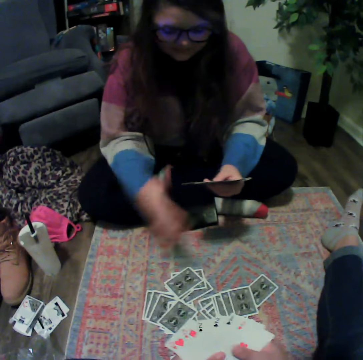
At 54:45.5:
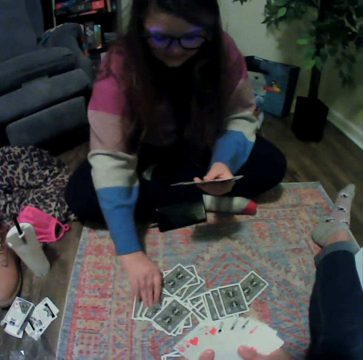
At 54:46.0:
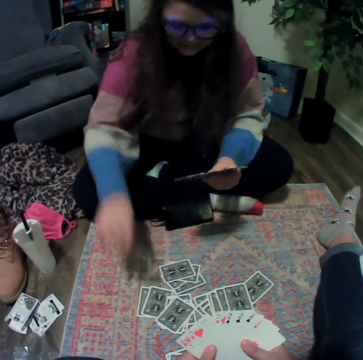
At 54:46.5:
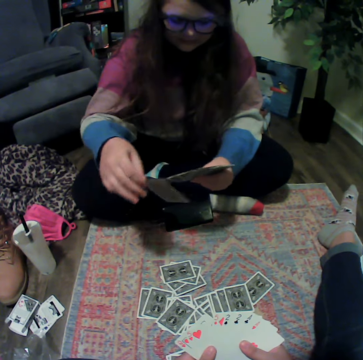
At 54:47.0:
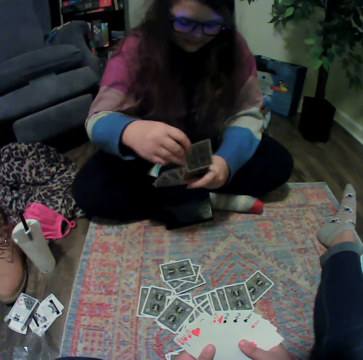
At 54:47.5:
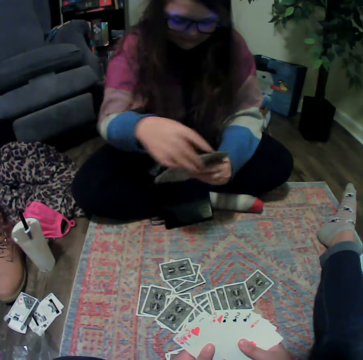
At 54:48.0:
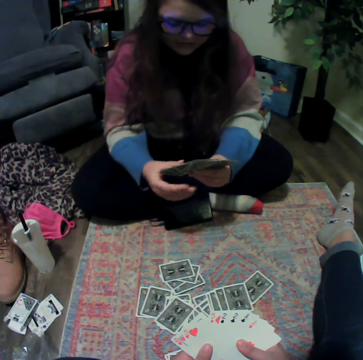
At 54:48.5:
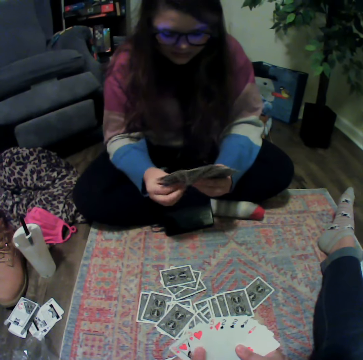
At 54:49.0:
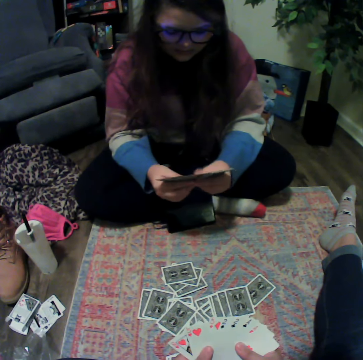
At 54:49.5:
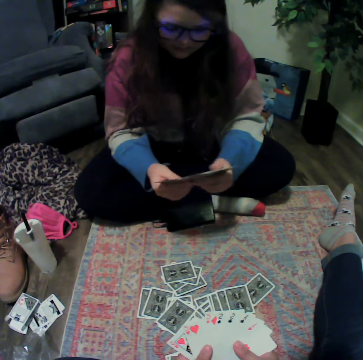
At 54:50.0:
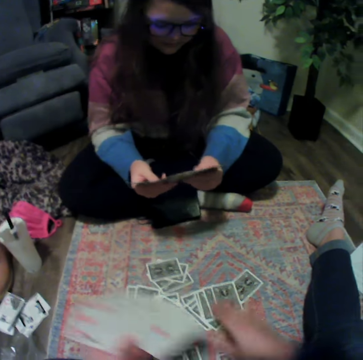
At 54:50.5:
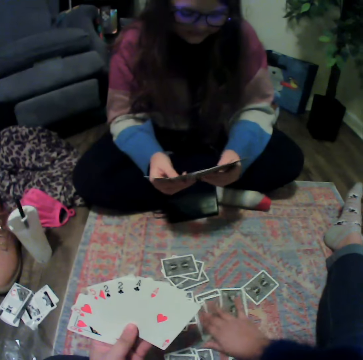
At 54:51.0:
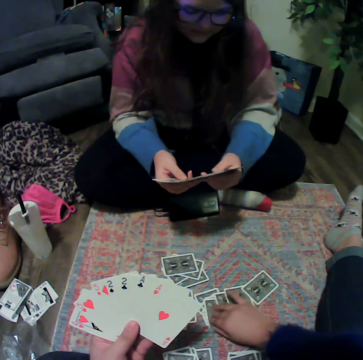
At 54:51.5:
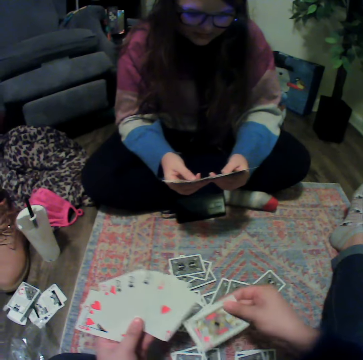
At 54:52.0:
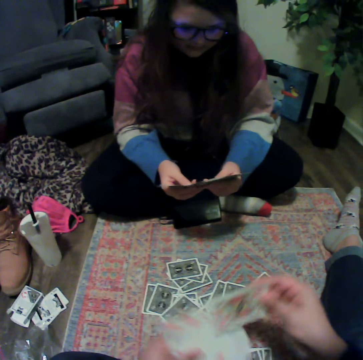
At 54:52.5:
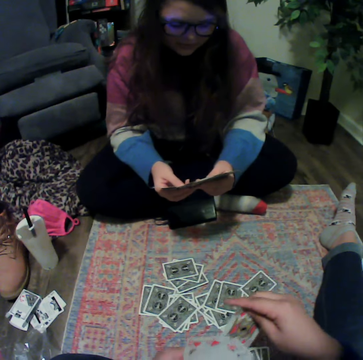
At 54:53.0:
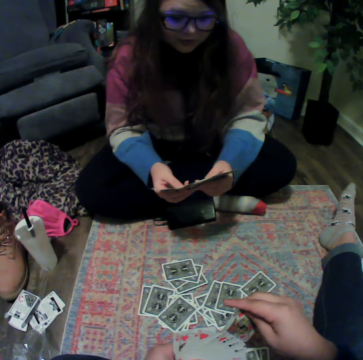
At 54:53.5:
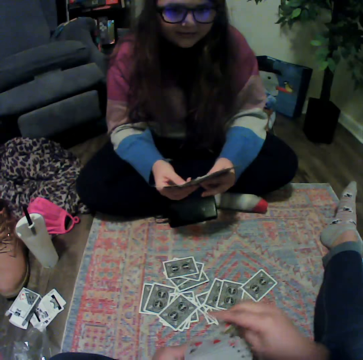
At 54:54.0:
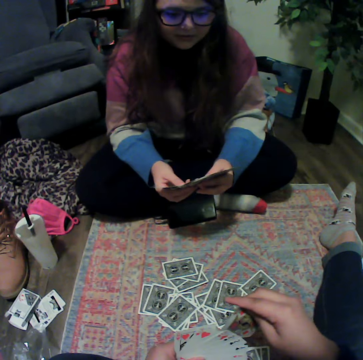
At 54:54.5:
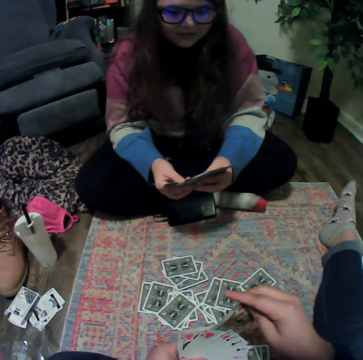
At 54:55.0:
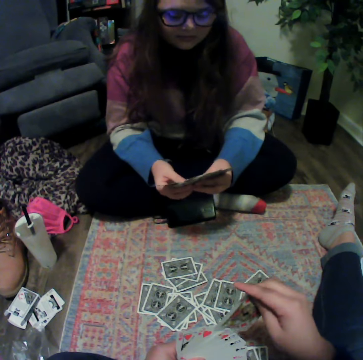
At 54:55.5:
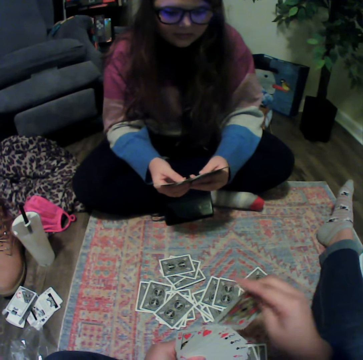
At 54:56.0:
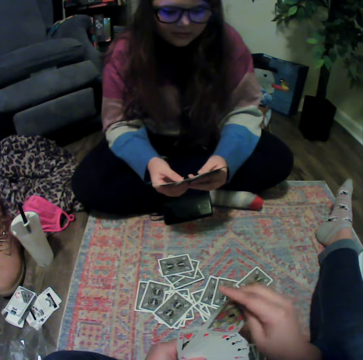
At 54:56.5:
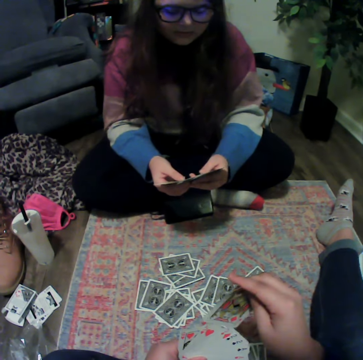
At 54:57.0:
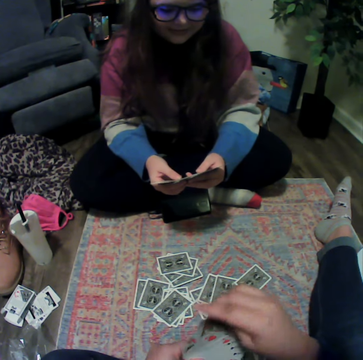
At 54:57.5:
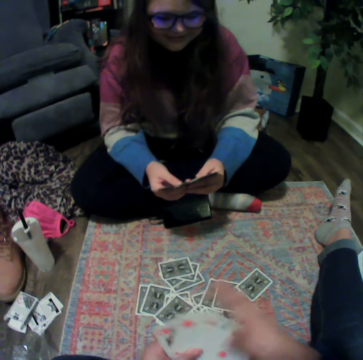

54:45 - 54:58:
A woman touches playing cards. The woman picks a card from the floor. The camera wearer picks a card from the floor.

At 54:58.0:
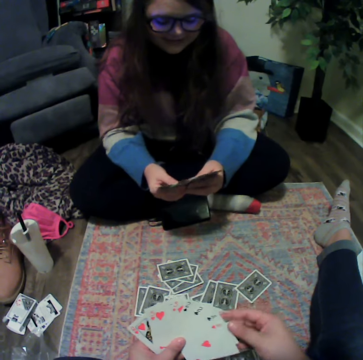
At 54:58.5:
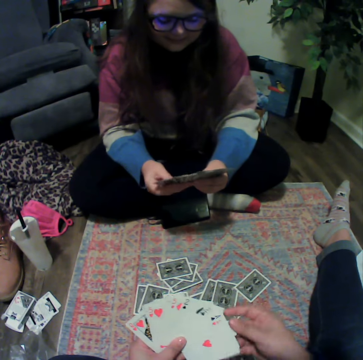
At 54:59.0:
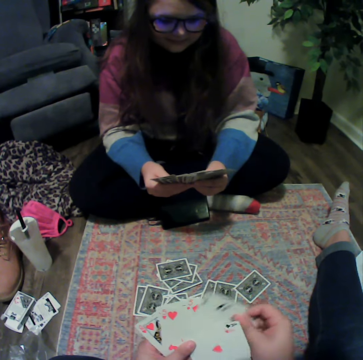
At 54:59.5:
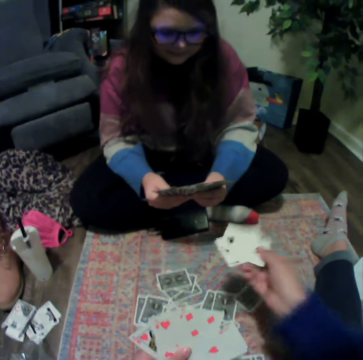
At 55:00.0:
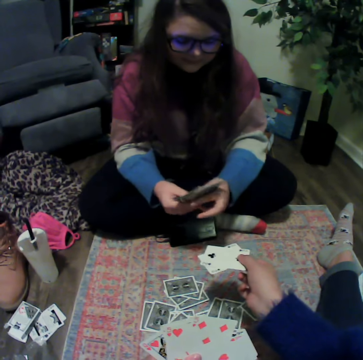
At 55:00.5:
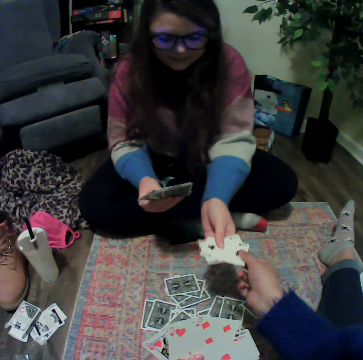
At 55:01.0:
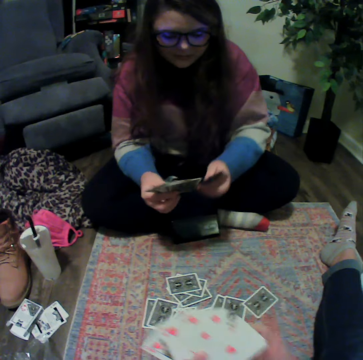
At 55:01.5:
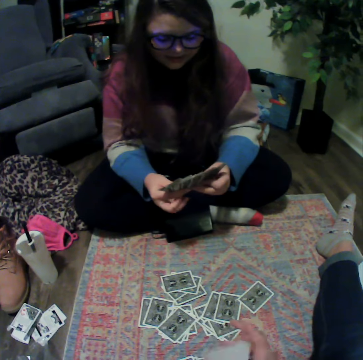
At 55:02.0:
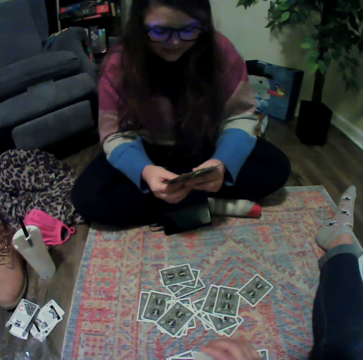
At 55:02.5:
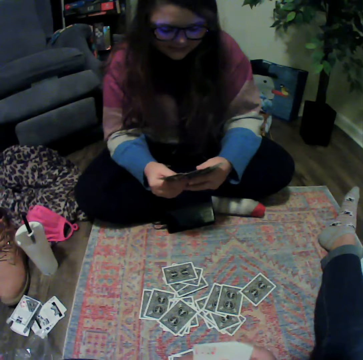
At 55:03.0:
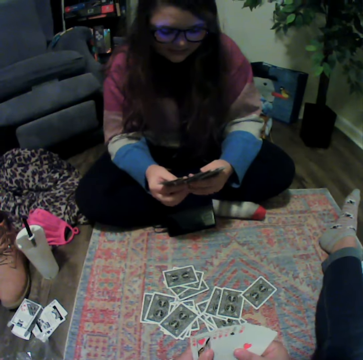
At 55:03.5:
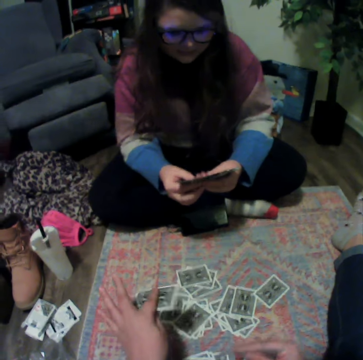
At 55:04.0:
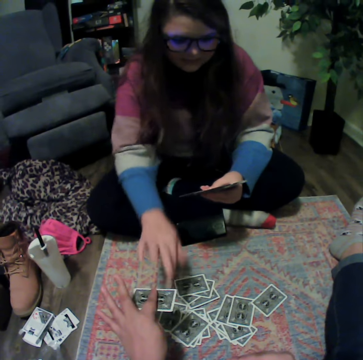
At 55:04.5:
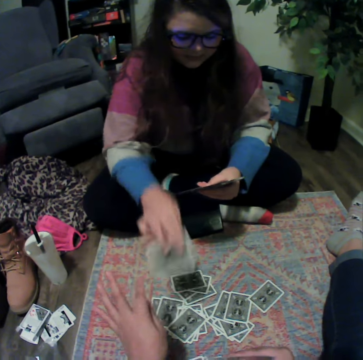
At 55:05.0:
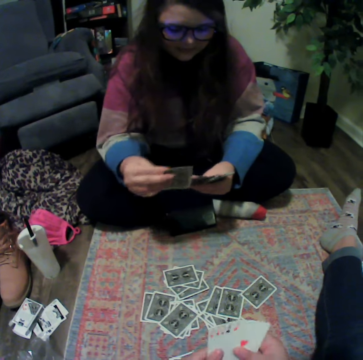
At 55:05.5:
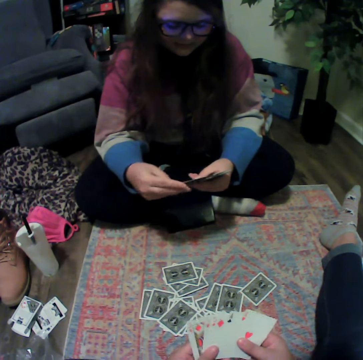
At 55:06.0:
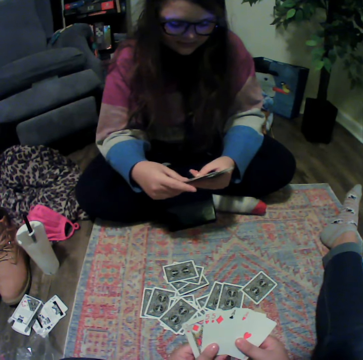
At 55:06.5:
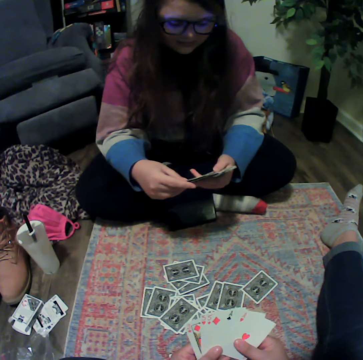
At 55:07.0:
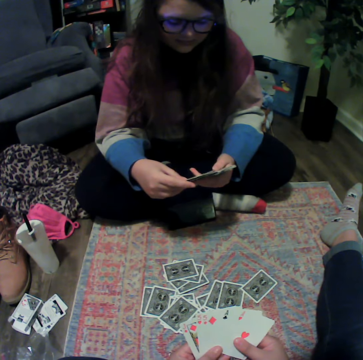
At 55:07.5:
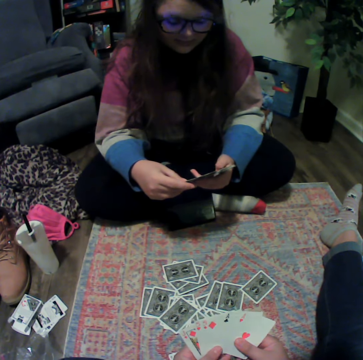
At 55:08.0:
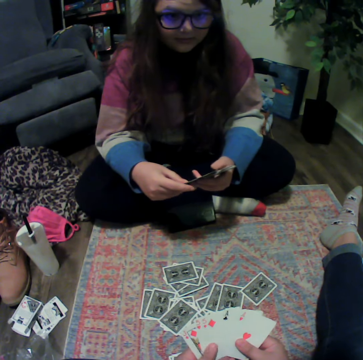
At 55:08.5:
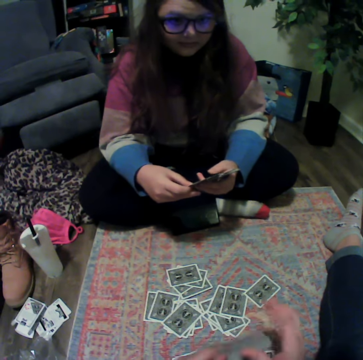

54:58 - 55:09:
The camera wearer gives a woman a card. The woman touches playing cards. The camera wearer gives the woman a card.

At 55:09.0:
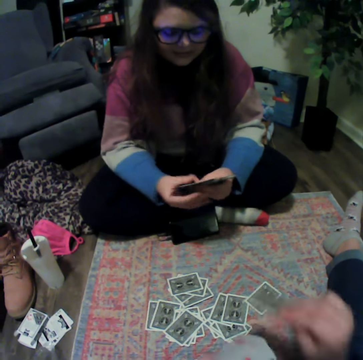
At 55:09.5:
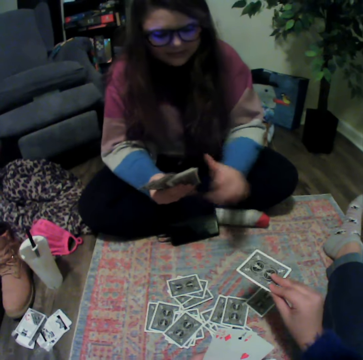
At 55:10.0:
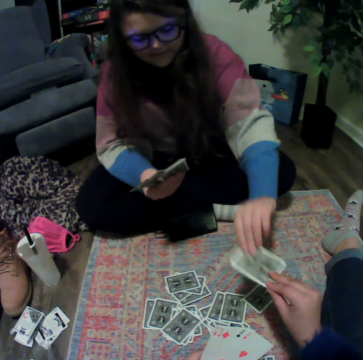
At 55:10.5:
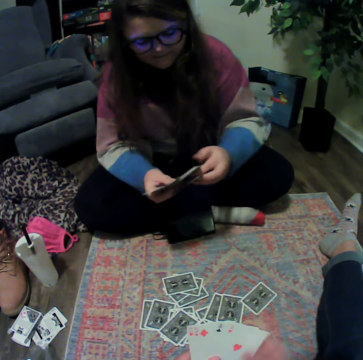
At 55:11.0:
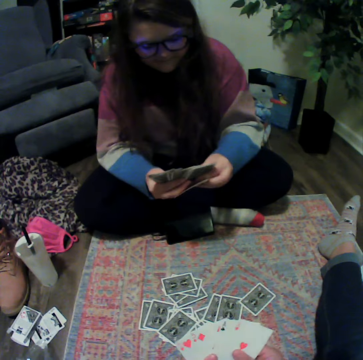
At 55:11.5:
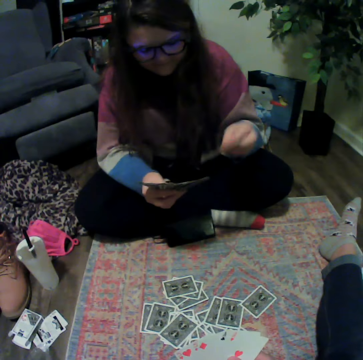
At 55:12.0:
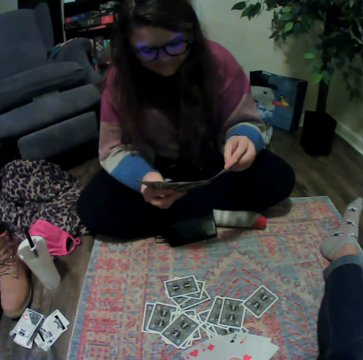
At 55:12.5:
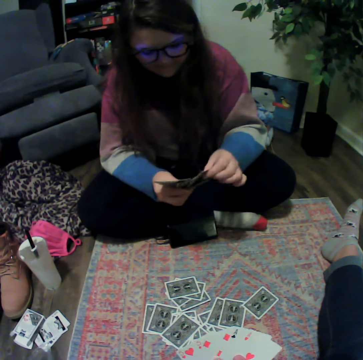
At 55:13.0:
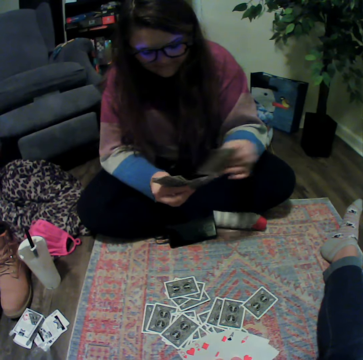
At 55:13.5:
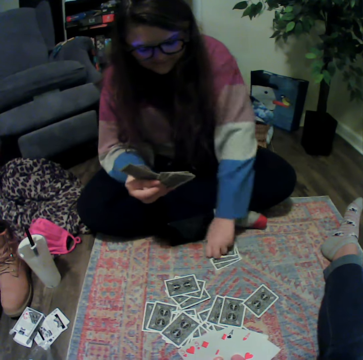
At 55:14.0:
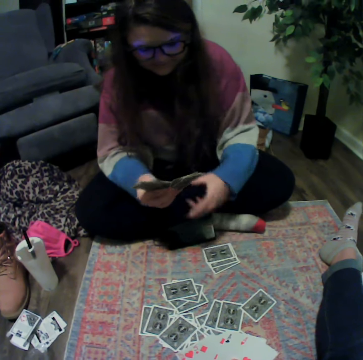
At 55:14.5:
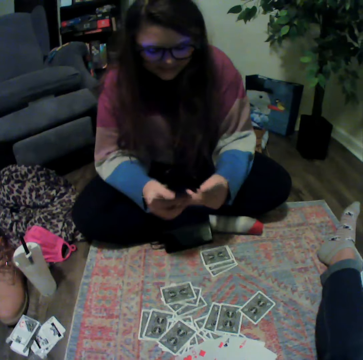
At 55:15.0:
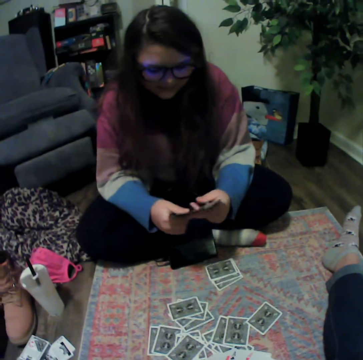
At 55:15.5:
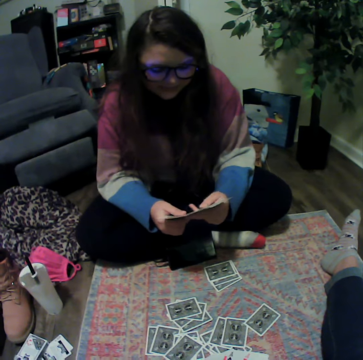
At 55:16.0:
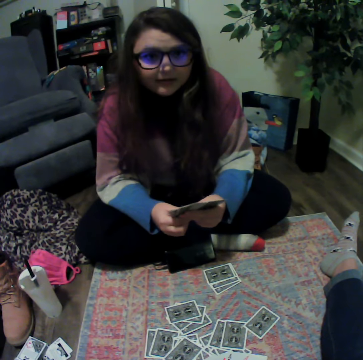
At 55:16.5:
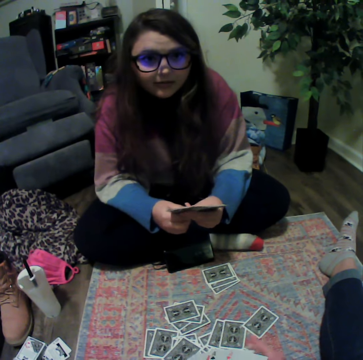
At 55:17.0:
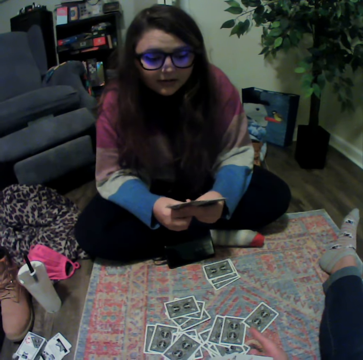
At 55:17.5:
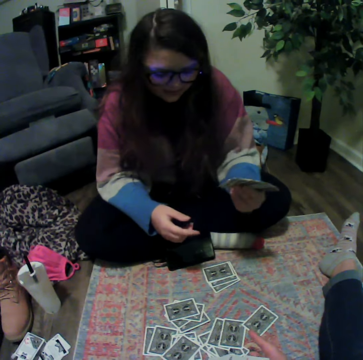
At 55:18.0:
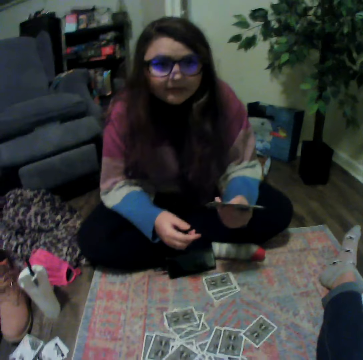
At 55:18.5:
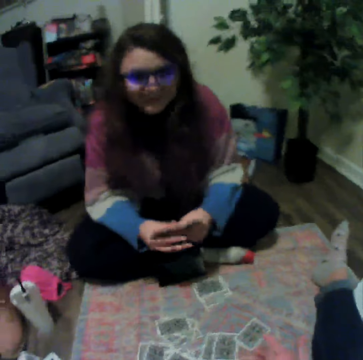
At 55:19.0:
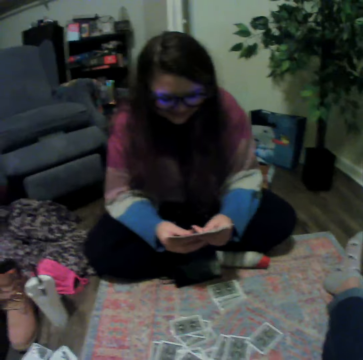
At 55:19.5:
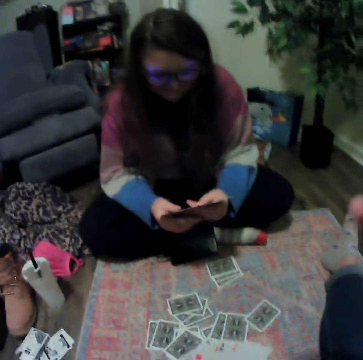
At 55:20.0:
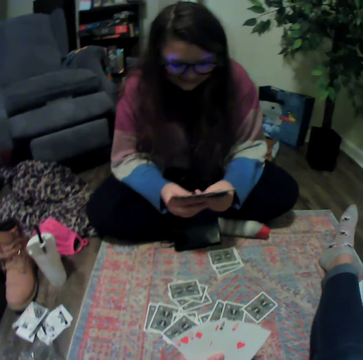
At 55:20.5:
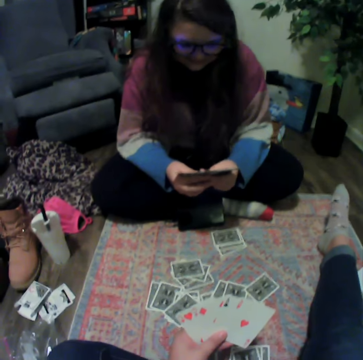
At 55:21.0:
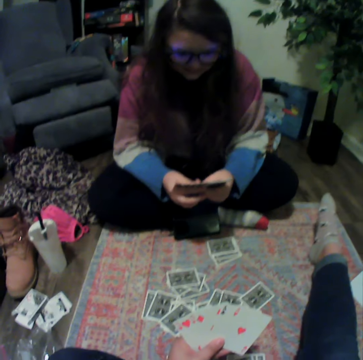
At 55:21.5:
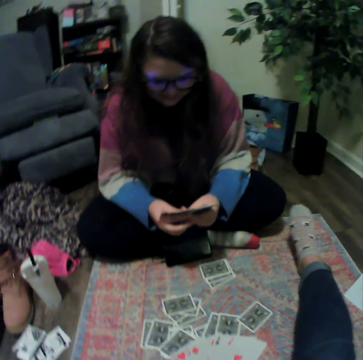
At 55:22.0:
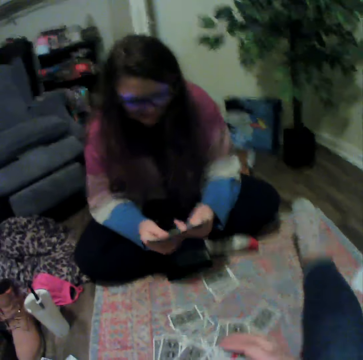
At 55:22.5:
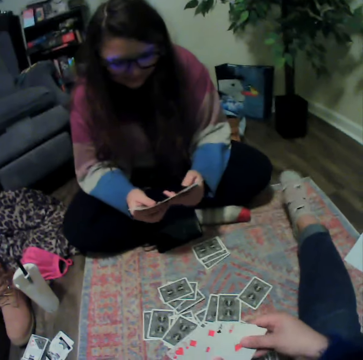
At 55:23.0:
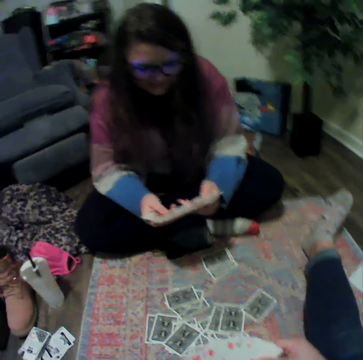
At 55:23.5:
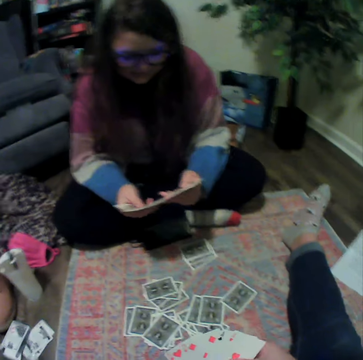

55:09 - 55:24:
The camera wearer gives a woman a card. They touch playing cards. The woman places a card on the floor. The woman touches the playing cards.
